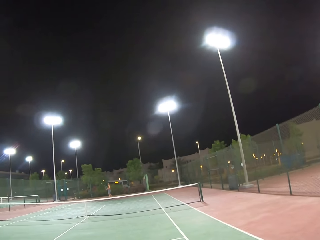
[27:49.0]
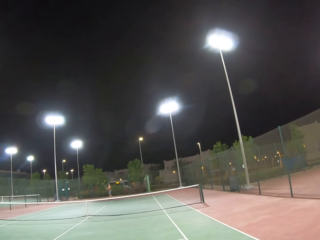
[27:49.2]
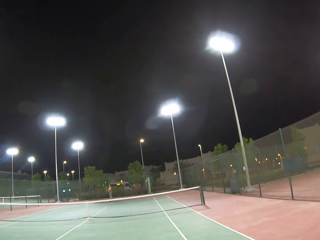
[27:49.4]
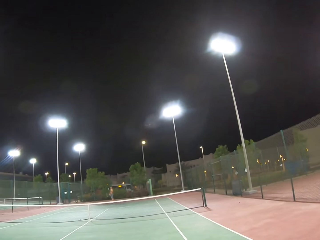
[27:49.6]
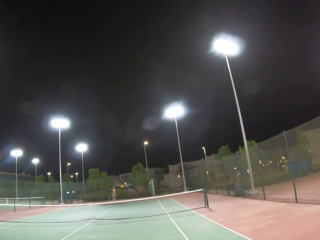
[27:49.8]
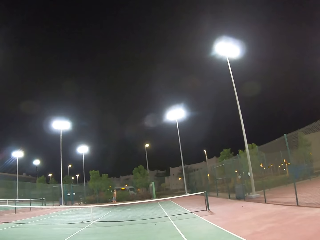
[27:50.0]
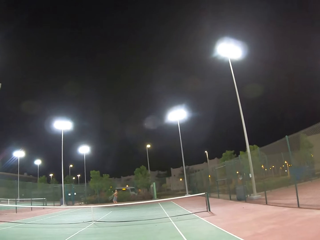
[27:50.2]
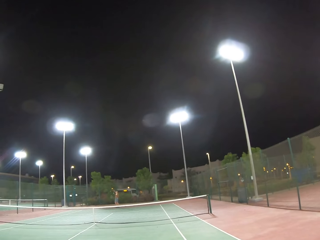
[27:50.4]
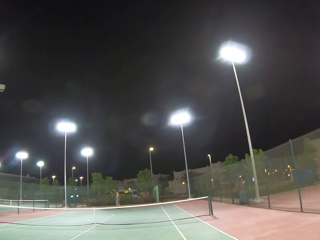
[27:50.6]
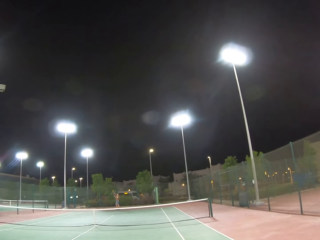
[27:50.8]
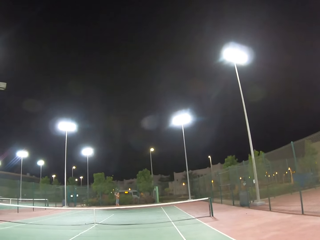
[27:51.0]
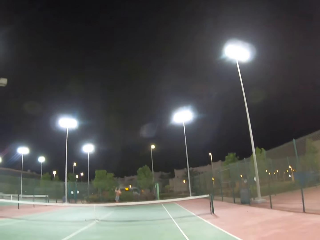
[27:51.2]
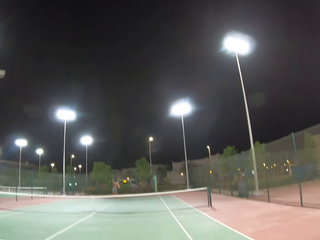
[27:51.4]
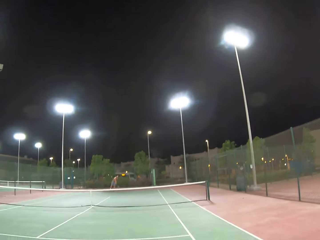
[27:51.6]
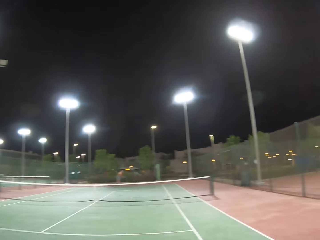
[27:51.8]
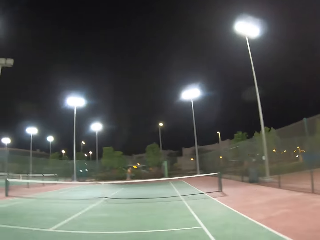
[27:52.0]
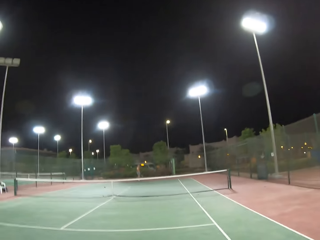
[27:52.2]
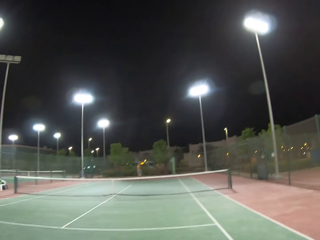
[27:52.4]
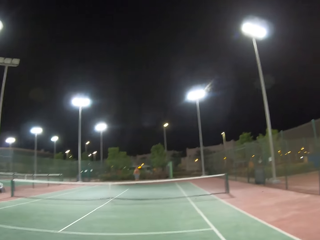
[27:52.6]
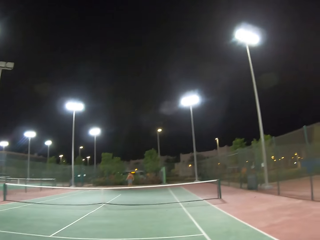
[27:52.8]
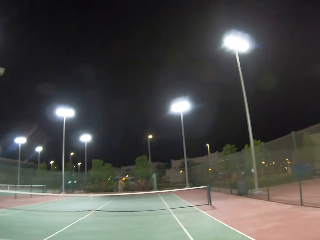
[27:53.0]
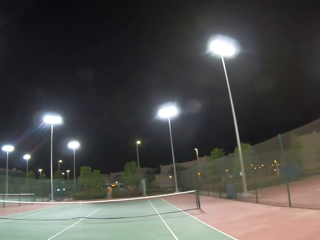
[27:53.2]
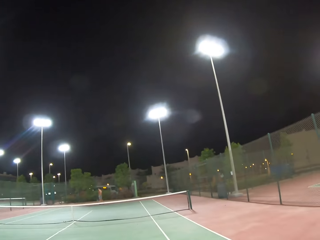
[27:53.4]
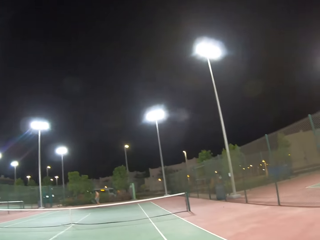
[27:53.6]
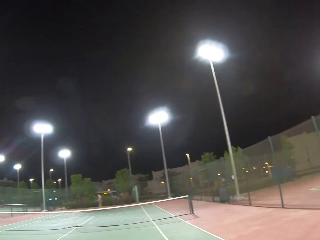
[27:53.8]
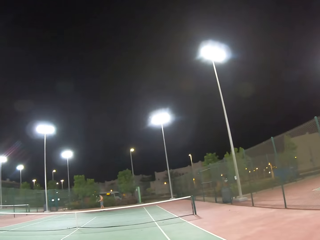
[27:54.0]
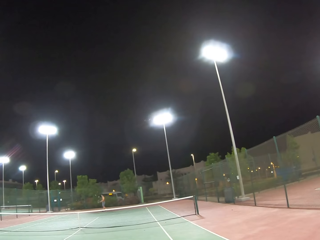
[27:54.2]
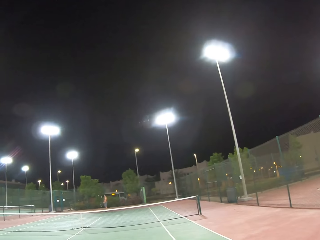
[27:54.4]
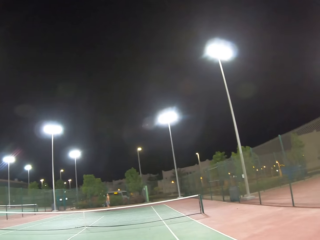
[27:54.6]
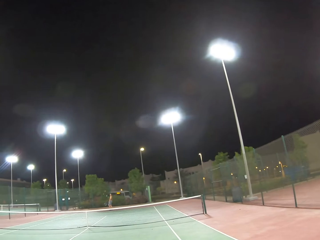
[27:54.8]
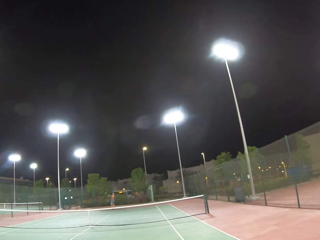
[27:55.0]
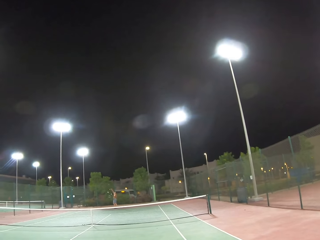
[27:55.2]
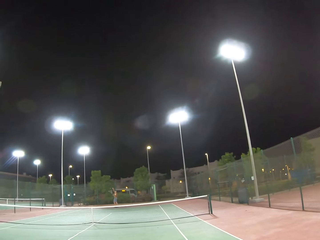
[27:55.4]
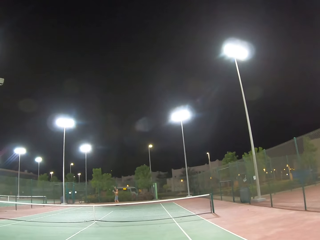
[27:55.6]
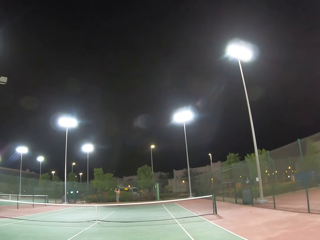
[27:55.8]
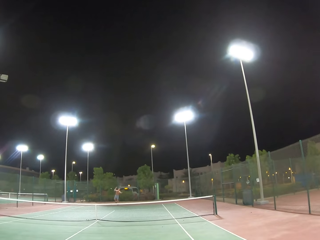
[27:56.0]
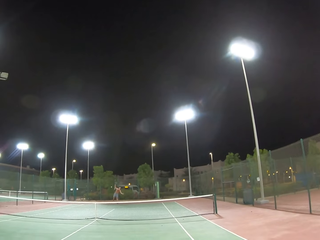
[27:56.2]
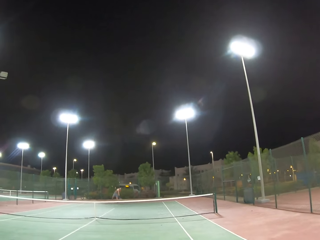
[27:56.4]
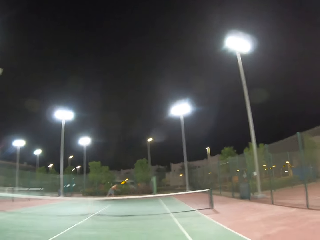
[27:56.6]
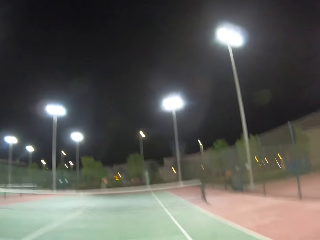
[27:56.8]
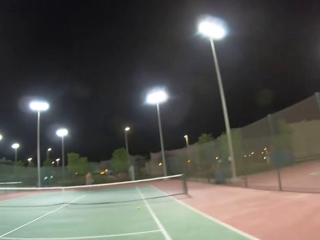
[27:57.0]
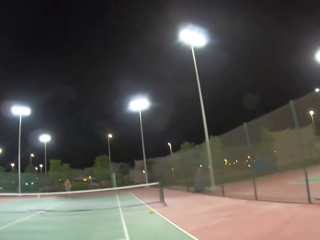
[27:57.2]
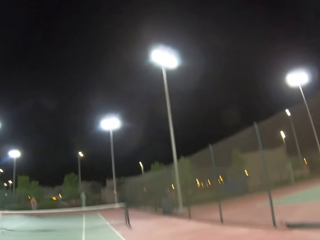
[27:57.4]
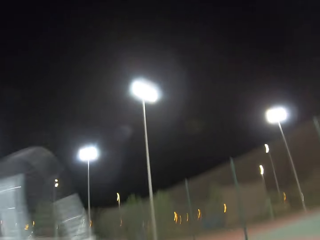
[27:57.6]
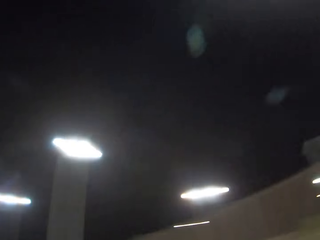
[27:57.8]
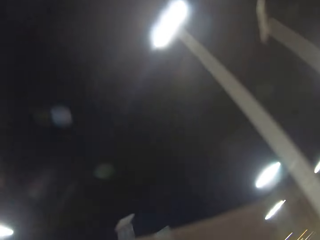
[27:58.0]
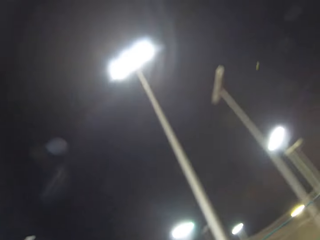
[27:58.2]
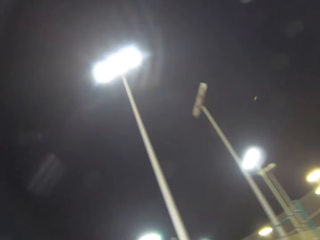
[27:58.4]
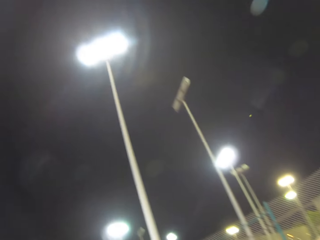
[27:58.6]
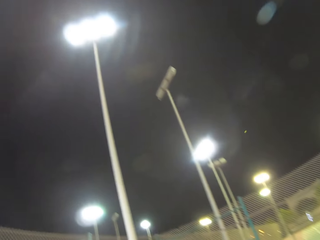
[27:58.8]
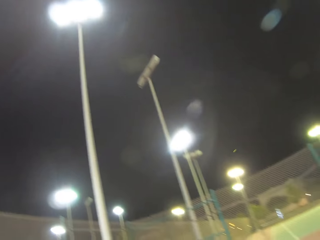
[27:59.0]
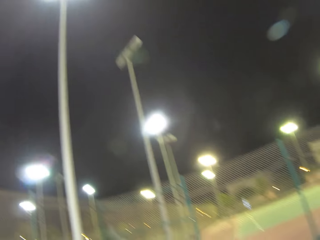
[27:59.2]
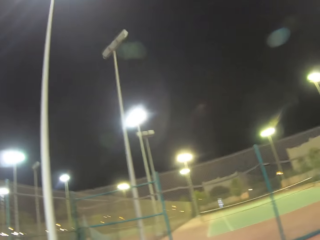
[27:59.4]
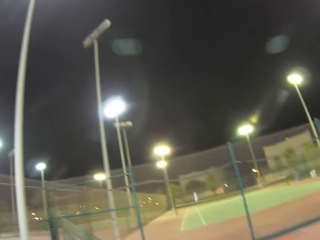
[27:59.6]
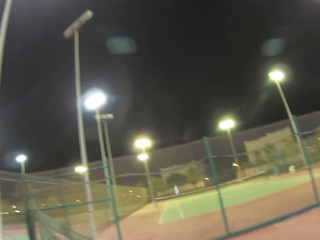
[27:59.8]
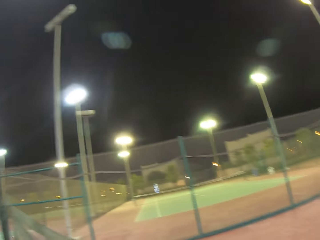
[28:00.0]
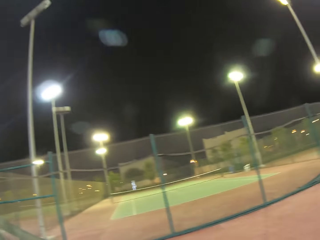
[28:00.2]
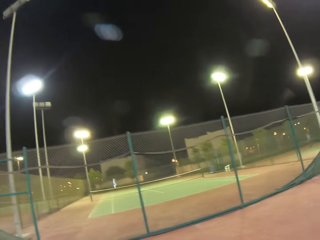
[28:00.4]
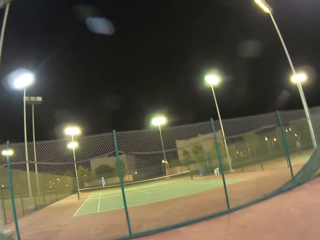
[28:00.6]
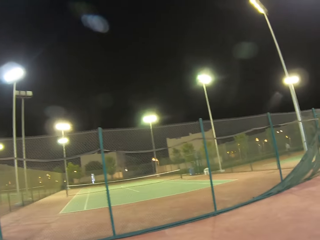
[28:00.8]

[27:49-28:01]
A man holds a tennis racket with the other hand, lowers the tennis racket and removes a hand from the tennis racket. The camera wearer throws a tennis ball. They play tennis with the man. They hit the tennis ball. They move the tennis racket. They walk around the tennis court.

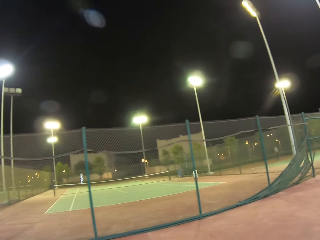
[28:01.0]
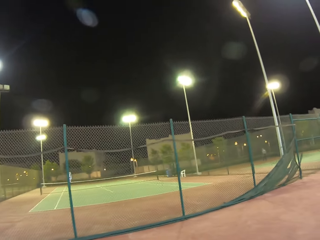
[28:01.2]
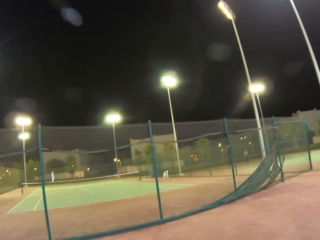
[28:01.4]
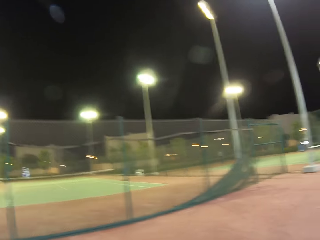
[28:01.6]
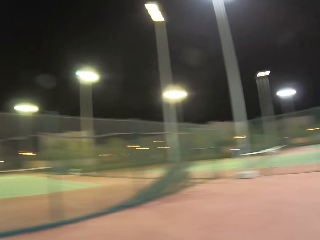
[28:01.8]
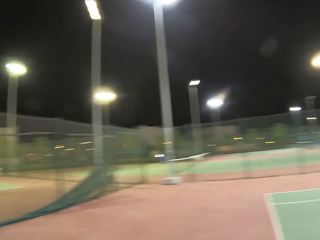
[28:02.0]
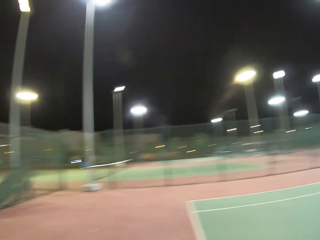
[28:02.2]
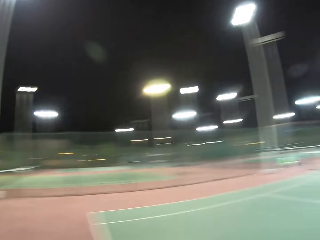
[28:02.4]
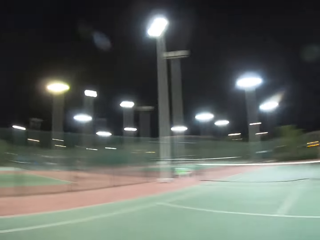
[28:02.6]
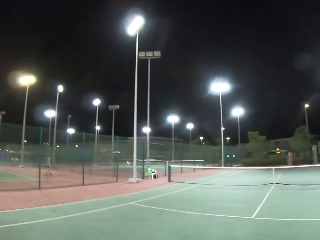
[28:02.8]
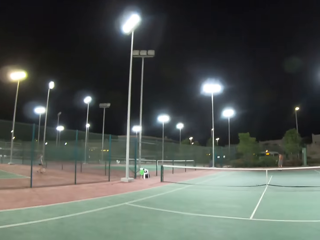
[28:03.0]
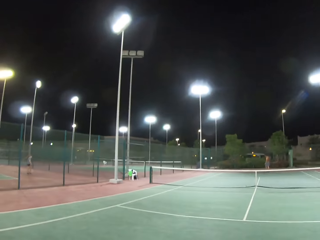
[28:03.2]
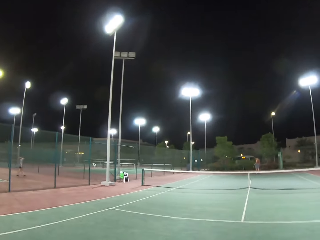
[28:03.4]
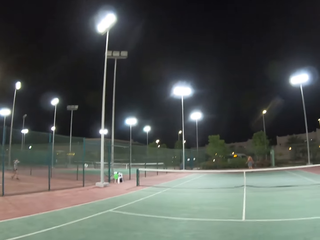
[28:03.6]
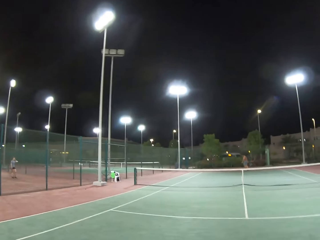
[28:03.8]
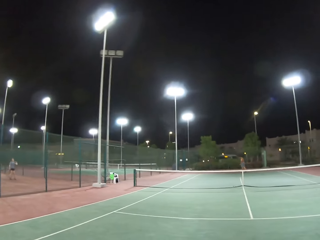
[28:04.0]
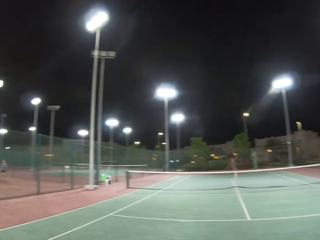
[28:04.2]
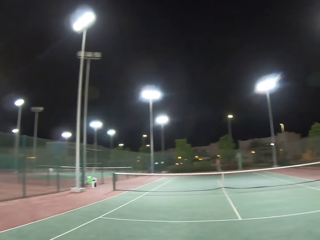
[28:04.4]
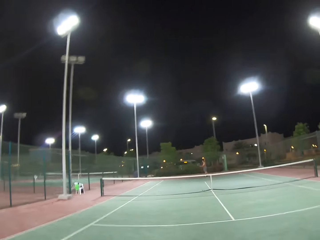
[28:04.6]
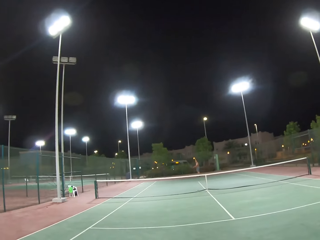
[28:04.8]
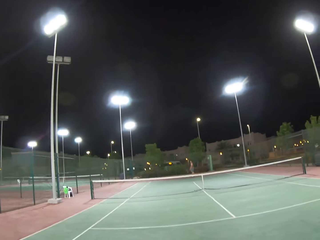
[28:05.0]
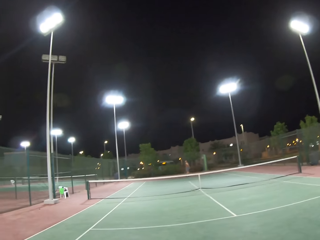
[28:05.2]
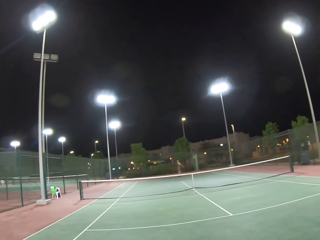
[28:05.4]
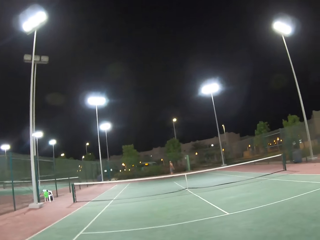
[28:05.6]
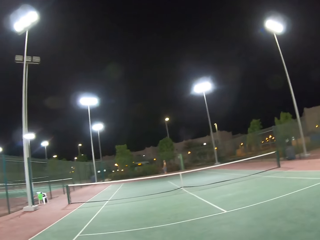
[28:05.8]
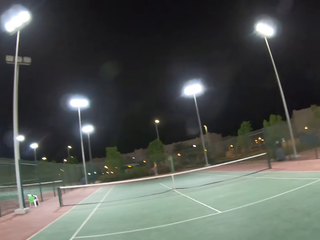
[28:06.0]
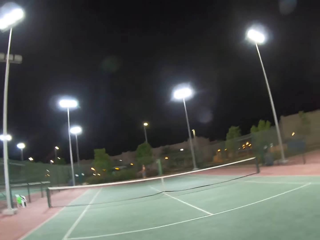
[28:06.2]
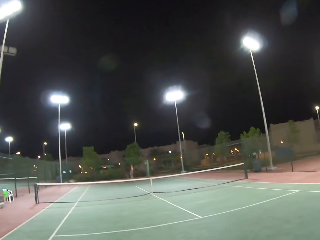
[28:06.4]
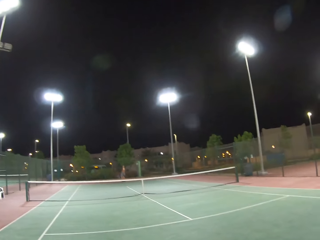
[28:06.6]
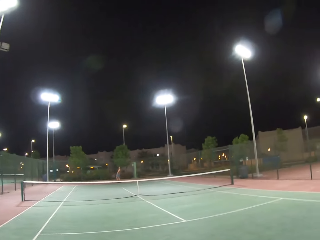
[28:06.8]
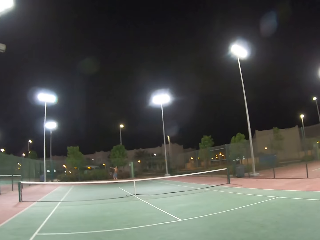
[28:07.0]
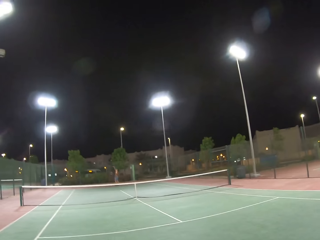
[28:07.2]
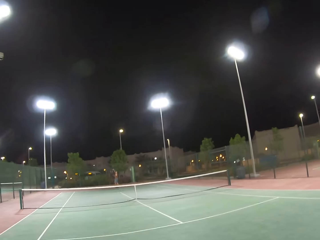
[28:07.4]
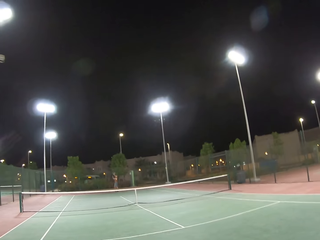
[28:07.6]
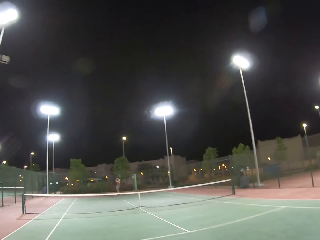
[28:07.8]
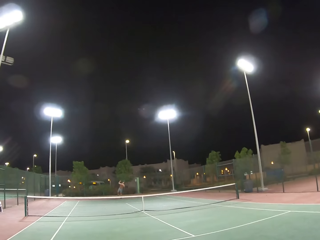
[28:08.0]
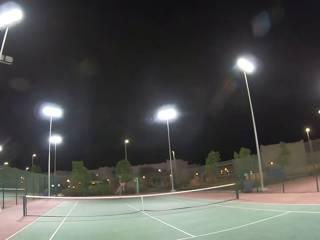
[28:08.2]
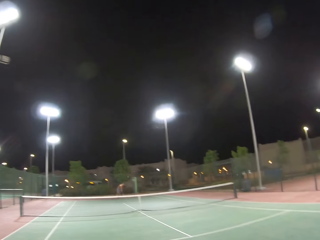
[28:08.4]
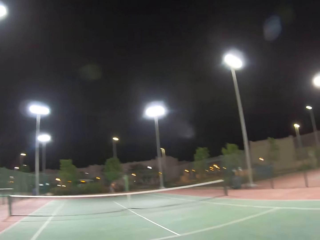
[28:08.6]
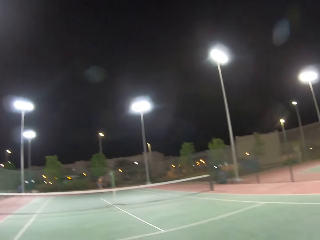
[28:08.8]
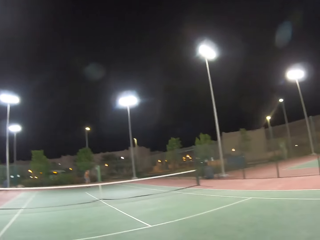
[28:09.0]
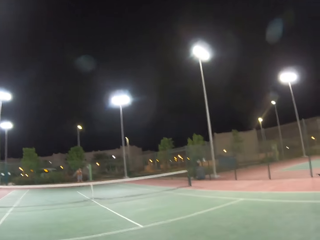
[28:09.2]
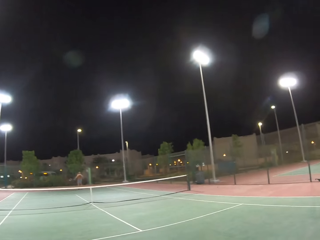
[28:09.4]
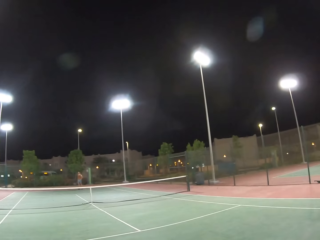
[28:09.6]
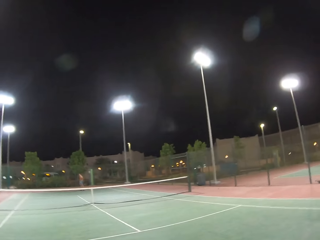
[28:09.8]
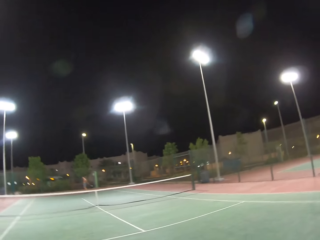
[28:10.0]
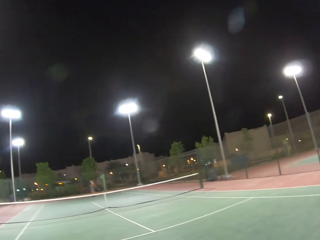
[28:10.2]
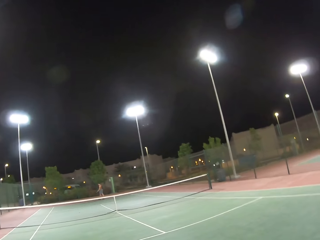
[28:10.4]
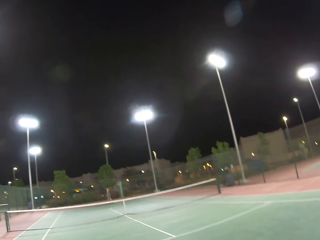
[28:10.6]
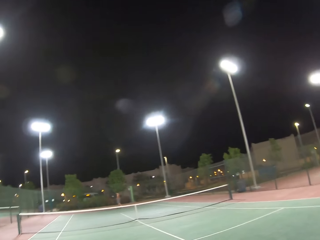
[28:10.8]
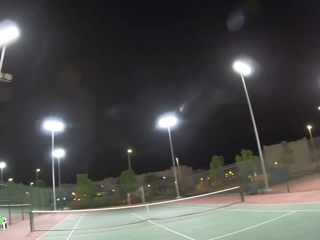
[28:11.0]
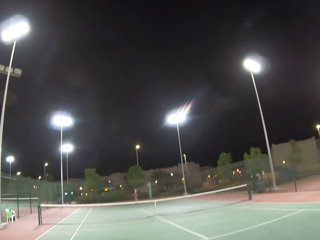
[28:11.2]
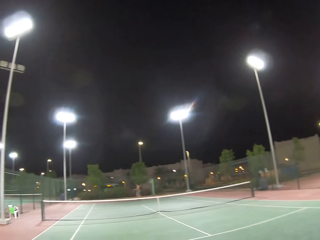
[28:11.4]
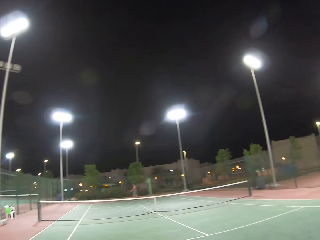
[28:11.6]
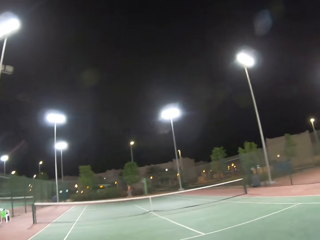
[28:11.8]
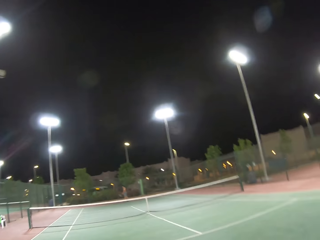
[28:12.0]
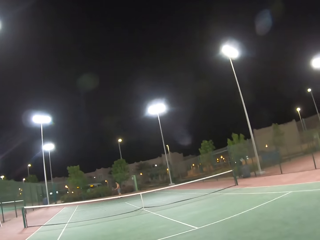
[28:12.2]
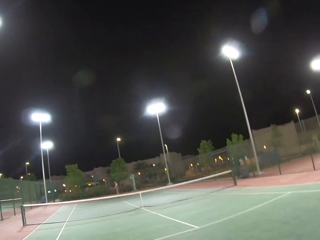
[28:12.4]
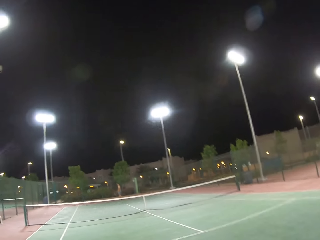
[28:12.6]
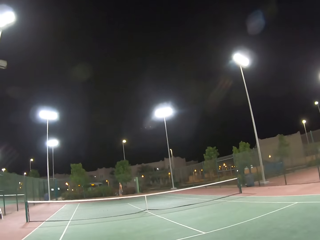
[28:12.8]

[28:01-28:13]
The camera wearer moves around. A lady moves around the tennis court. A man walks around the tennis court. The camera wearer walks around the tennis court. The man throws a tennis ball. The camera wearer plays tennis with the man. The man hits the tennis ball and dribbles the tennis ball. The camera wearer hits the tennis ball.
